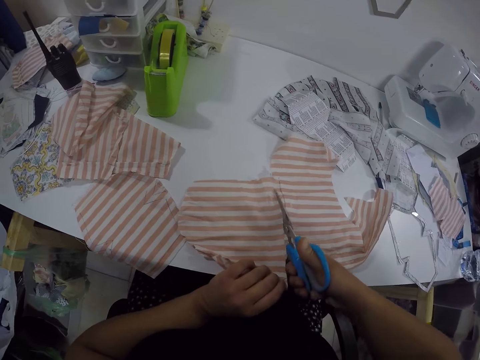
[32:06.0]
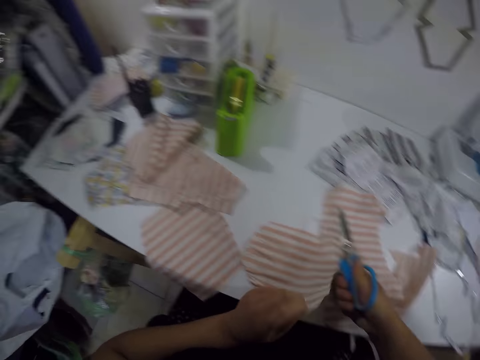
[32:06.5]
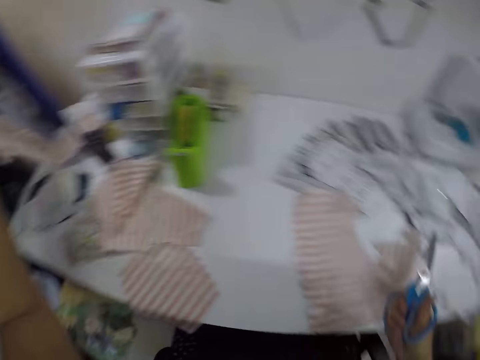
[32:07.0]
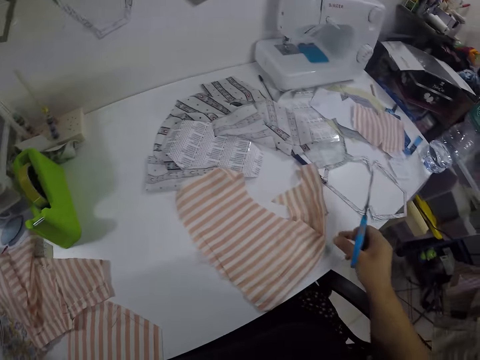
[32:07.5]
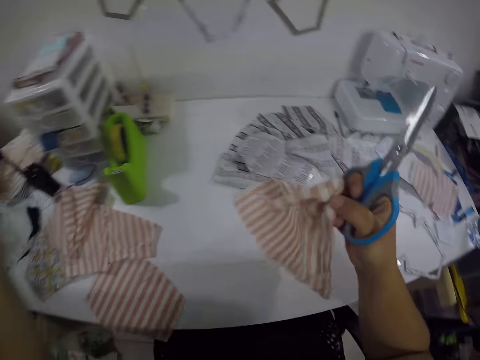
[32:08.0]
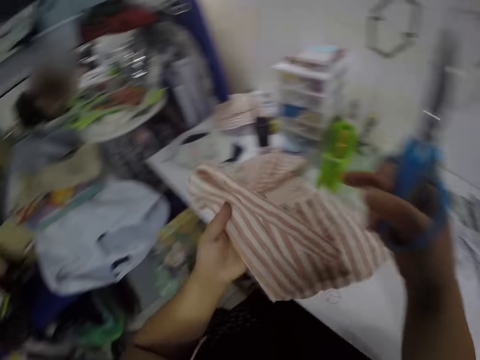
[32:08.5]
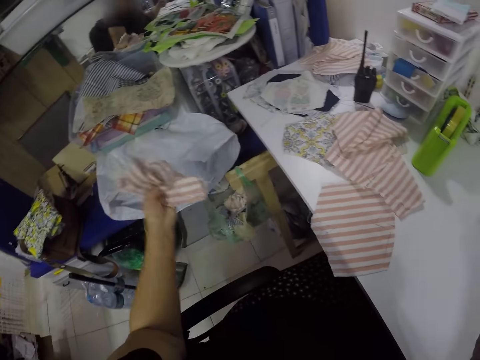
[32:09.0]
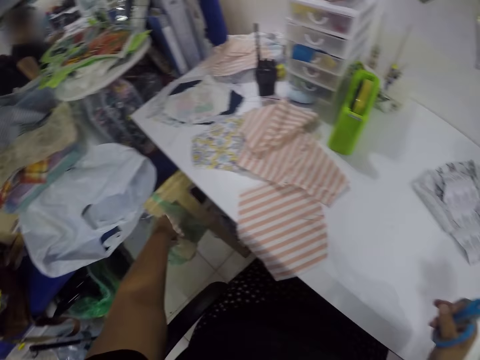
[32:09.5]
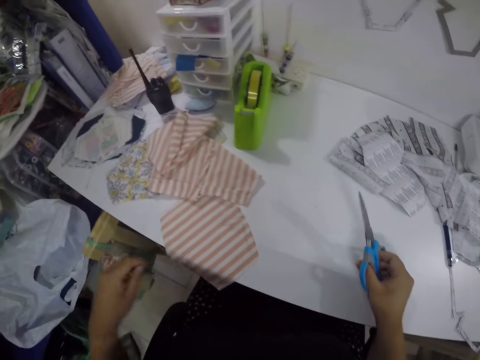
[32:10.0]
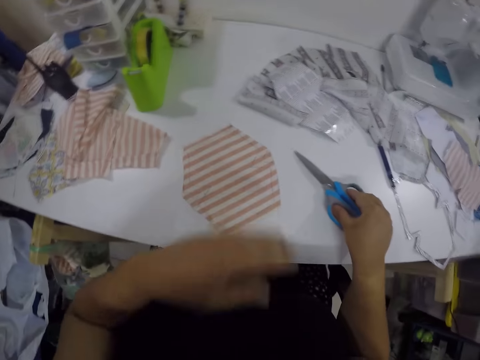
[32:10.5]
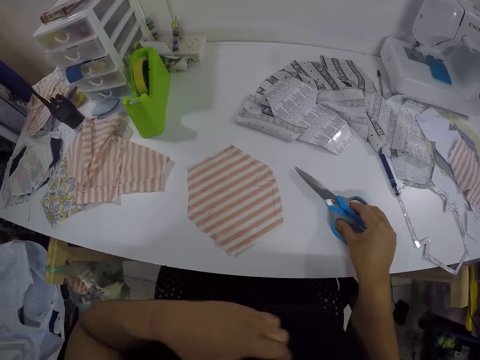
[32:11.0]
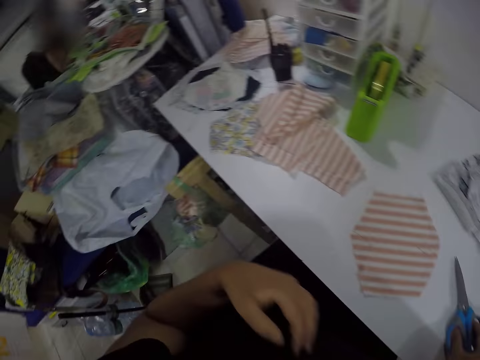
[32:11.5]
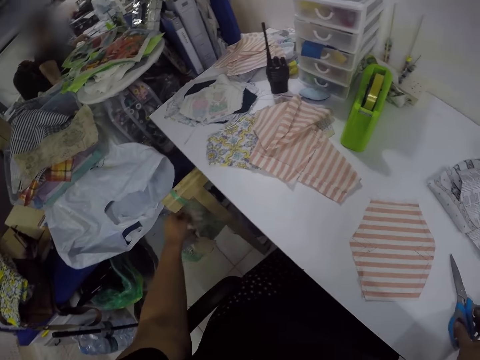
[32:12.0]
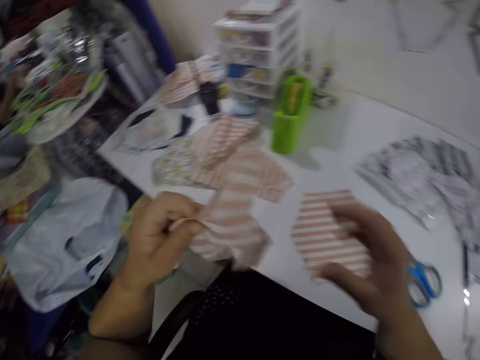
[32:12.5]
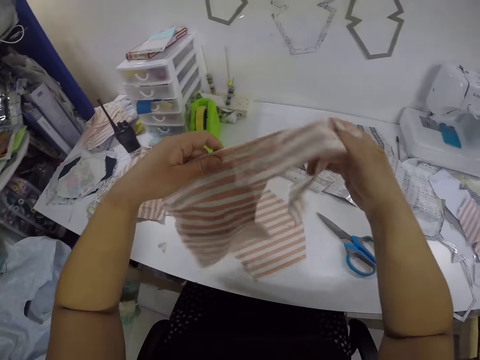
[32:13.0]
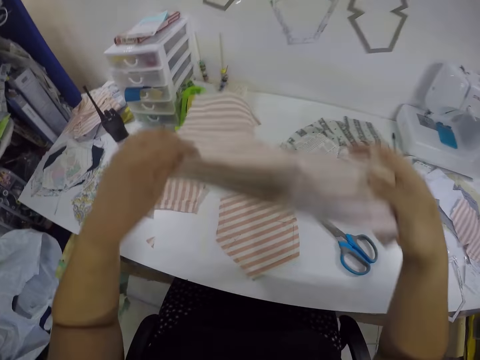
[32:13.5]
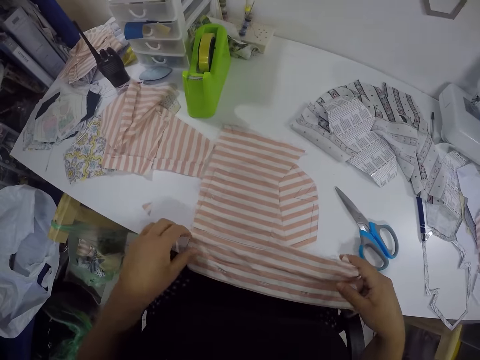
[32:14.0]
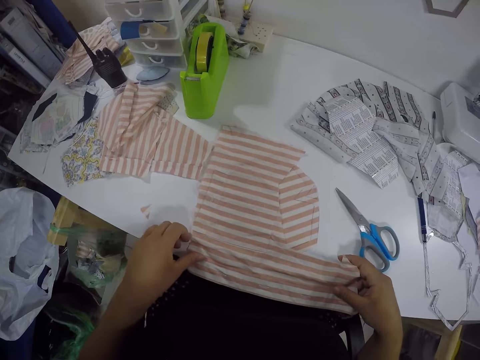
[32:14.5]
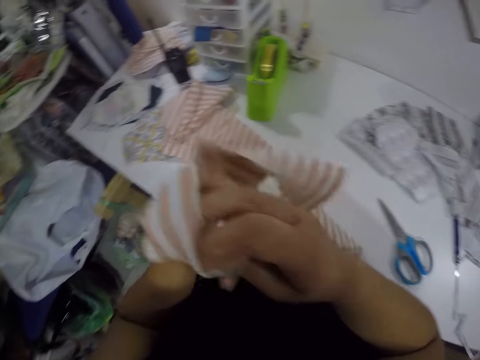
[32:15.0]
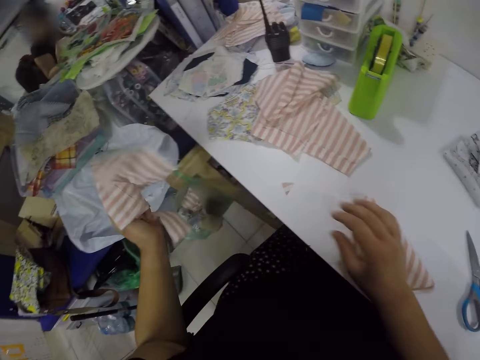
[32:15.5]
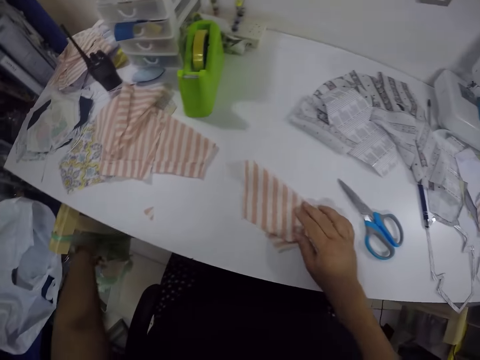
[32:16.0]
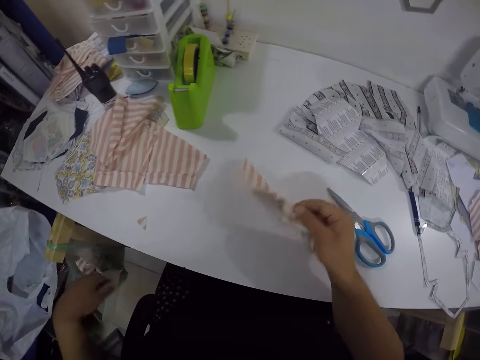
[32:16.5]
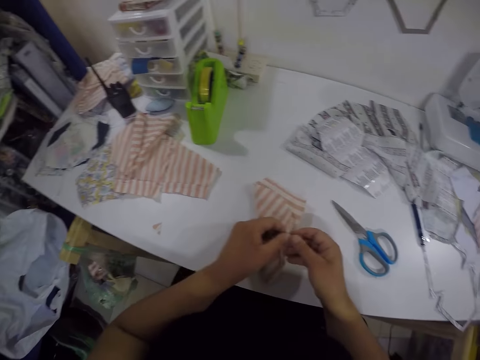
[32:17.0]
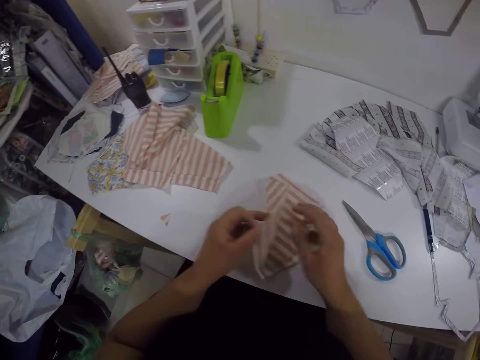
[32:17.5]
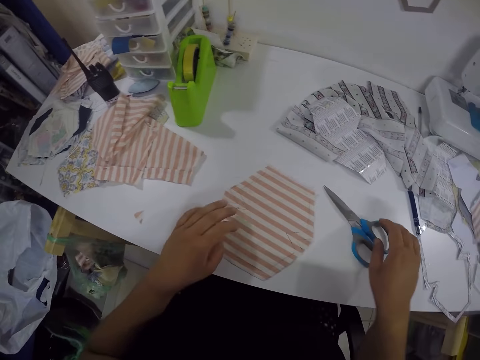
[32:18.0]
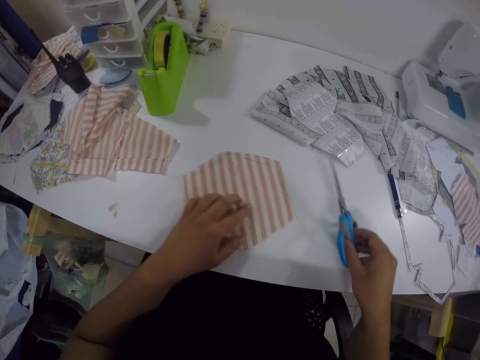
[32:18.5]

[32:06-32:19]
The camera wearer puts the cut cloth aside. She picks up a piece of cloth from the table with both hands. She passes the piece of cloth from her right hand to her left hand. She drops the piece of cloth into a plastic bag with her left hand. She adjusts the piece of cloth on the table with her left hand. She touches her face with her right hand. She removes the piece of cloth from the plastic bag with her left hand. She drops the scissors on the table with her right hand. She holds the piece of cloth in both hands. She places the piece of cloth on the table with both hands. She unfolds the cloth. She picks up the piece of cloth from the table with both hands. She drops the piece of cloth into the plastic bag with her left hand. She adjusts the piece of cloth on the table with her right hand. She unfolds the cloth. She adjusts the piece of cloth on the table with both hands. She picks up the scissors from the table with both hands. She adjusts the piece of cloth on the table with her left hand.

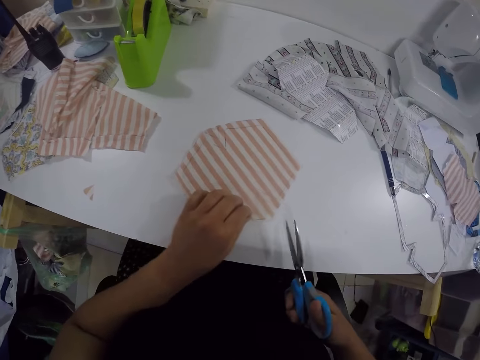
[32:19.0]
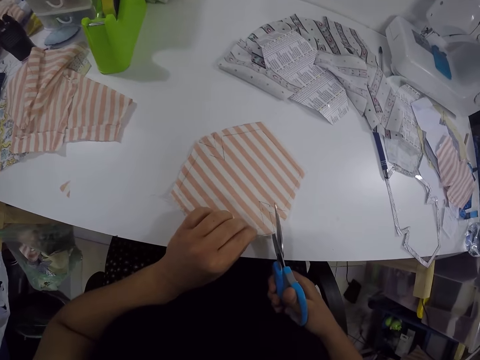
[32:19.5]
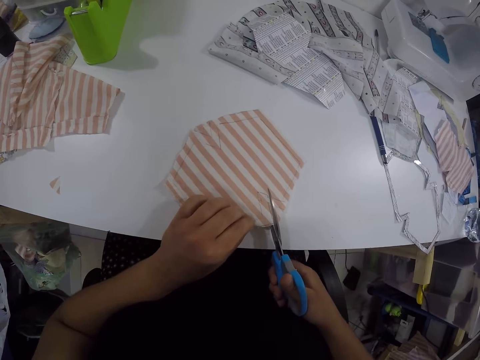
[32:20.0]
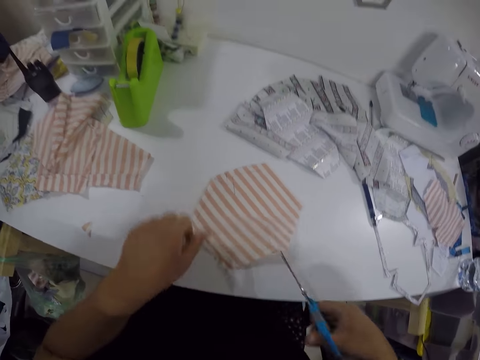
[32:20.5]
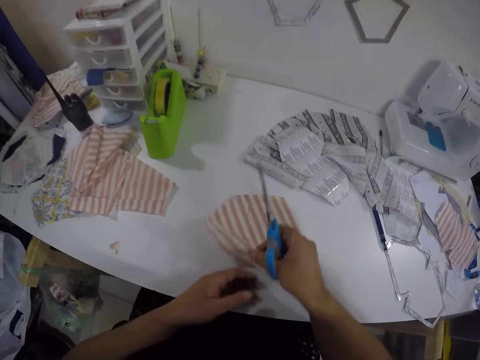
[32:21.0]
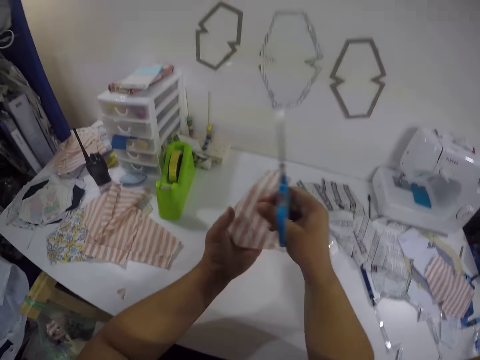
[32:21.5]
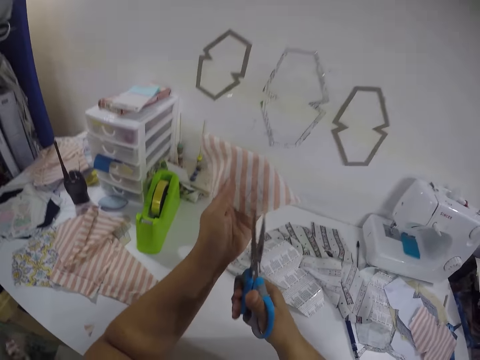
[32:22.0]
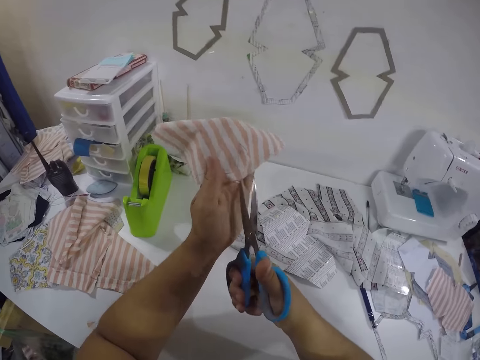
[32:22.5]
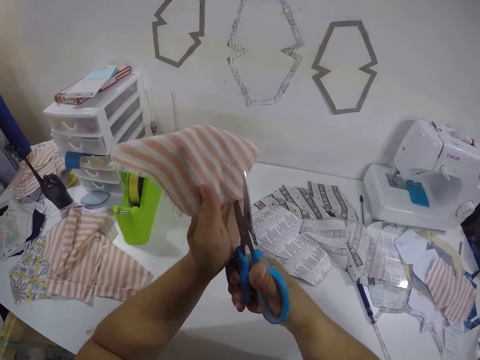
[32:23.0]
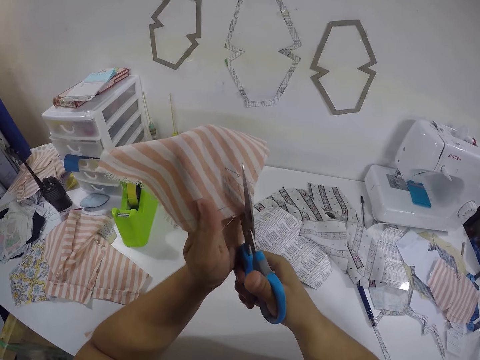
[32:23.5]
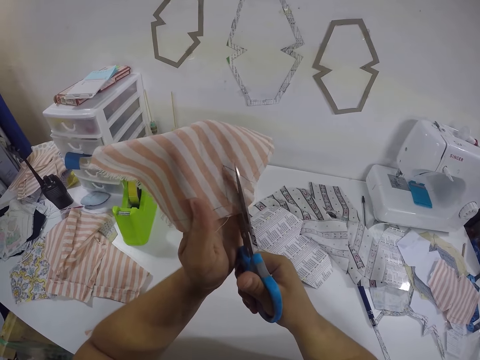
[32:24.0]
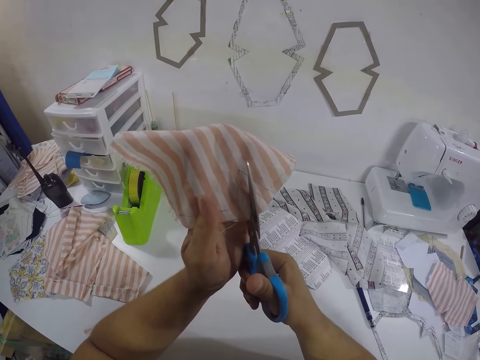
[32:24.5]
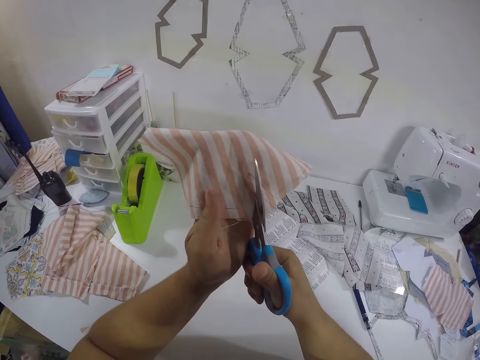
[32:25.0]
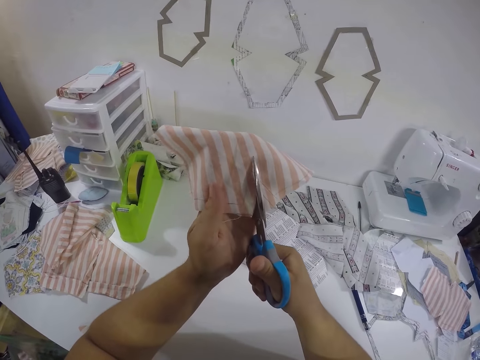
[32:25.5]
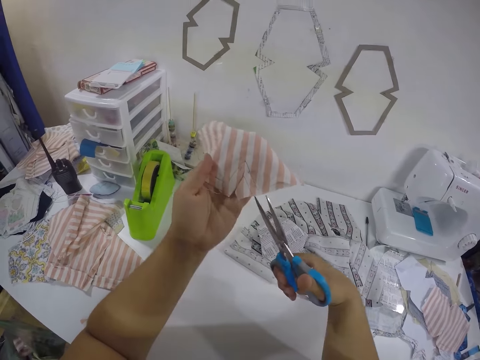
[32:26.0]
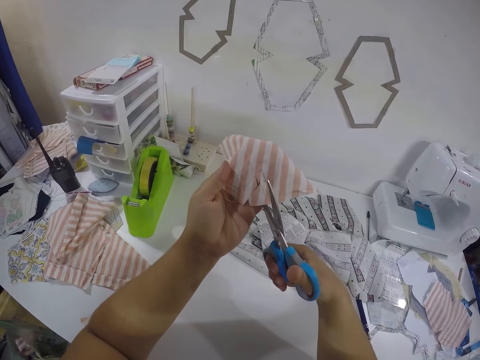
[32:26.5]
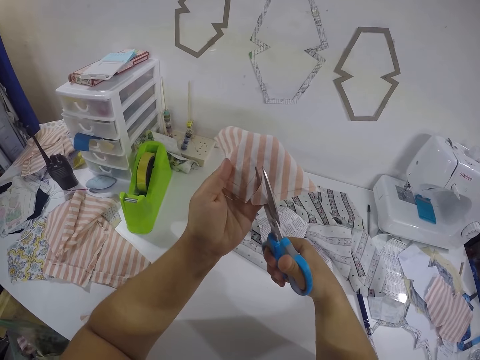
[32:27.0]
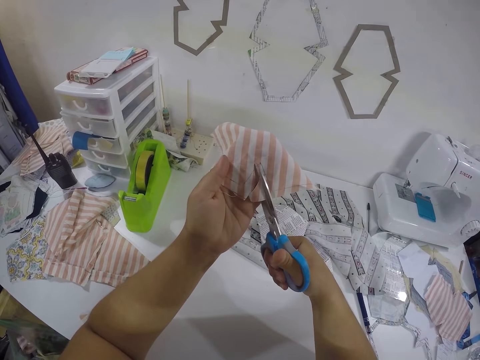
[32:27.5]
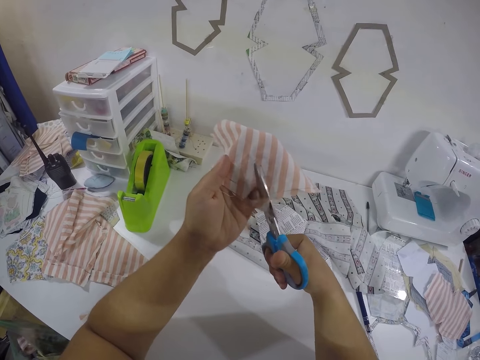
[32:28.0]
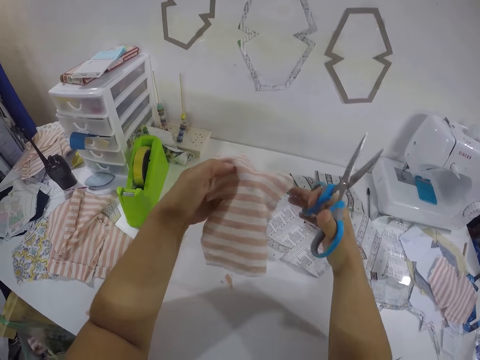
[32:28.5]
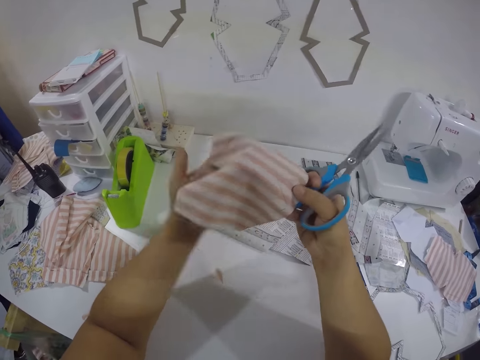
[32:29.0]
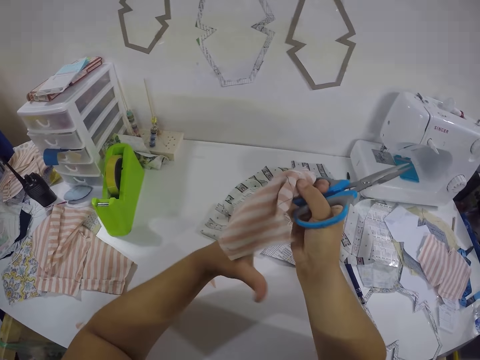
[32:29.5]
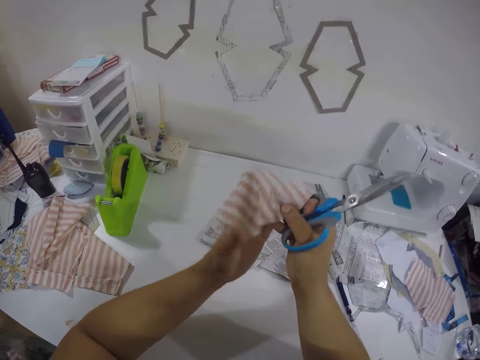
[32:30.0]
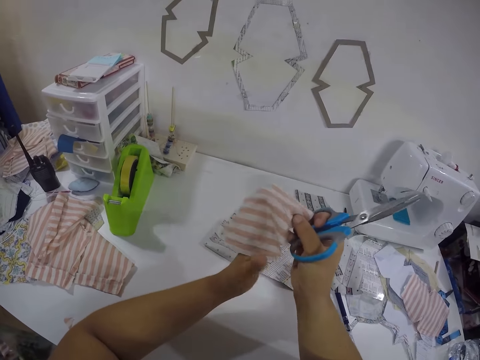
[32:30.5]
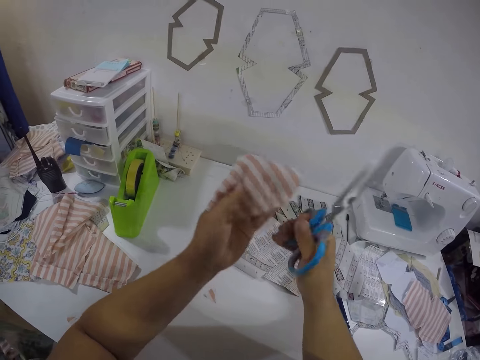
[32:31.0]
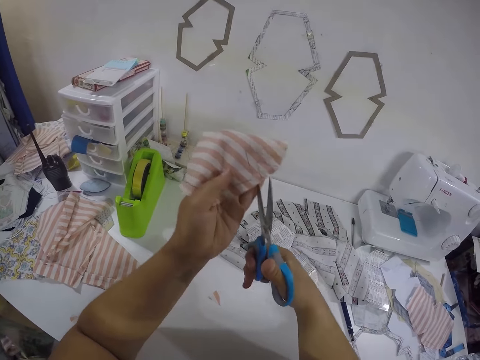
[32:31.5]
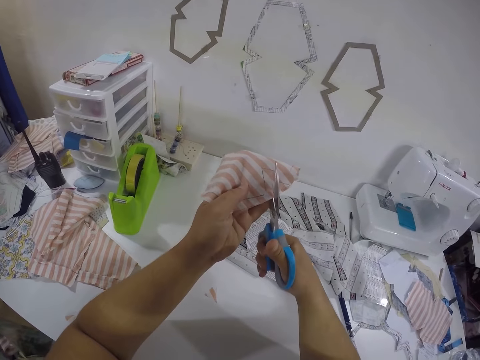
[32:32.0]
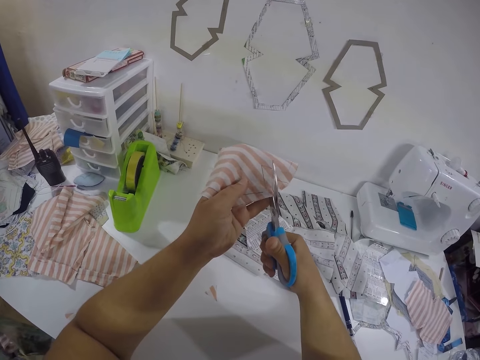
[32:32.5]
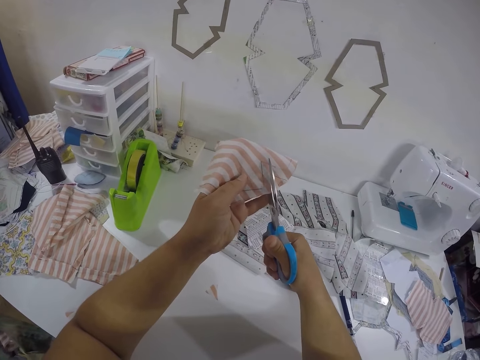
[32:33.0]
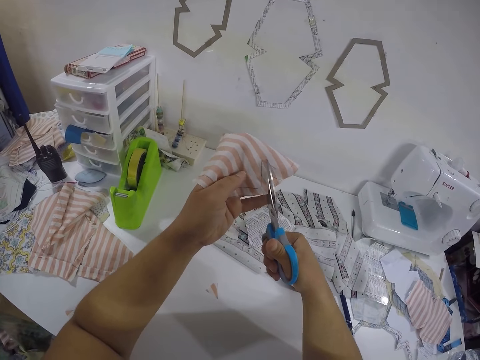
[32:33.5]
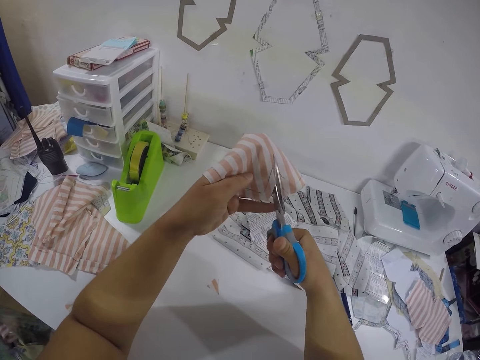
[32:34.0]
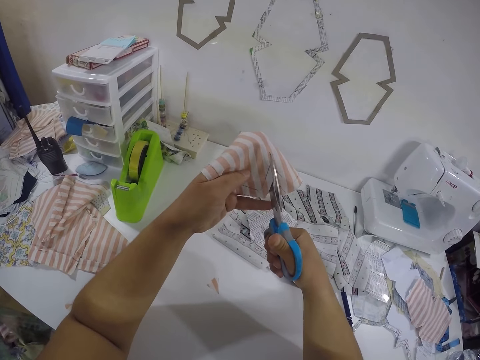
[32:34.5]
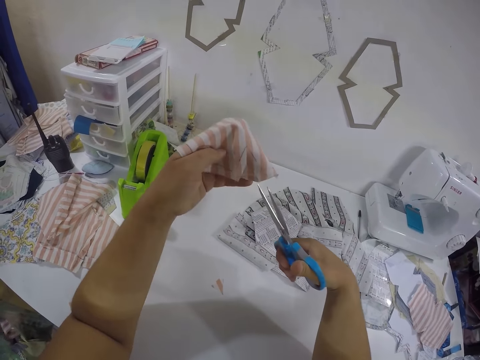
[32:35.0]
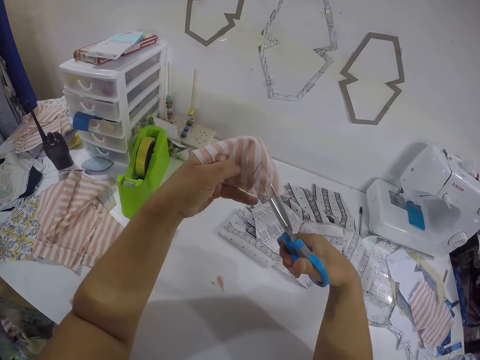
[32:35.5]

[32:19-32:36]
The camera wearer picks up the scissors. She cuts cloth with the scissors. She picks up the piece of cloth from the table with her left hand. She cuts the piece of cloth with the scissors in her right hand. She holds the piece of cloth in both hands. She adjusts the cloth on the hand. She holds the piece of cloth in her left hand. She cuts the piece of cloth with the scissors in her right hand.
